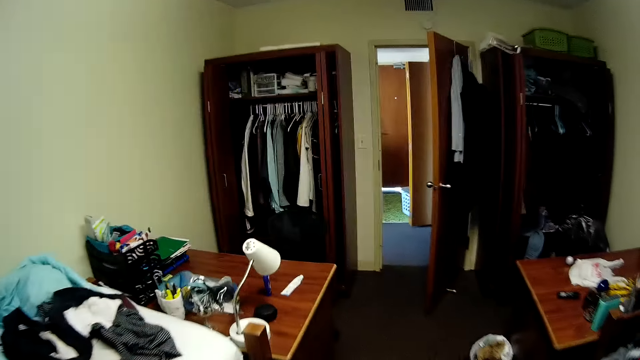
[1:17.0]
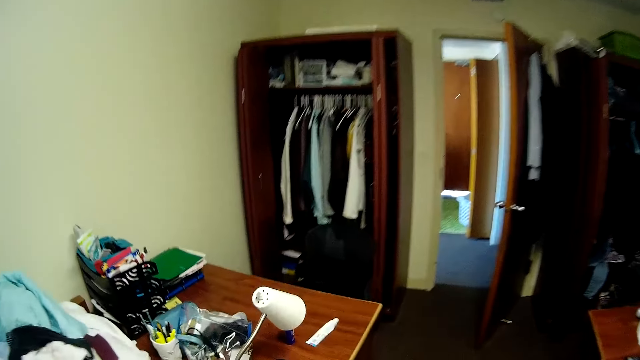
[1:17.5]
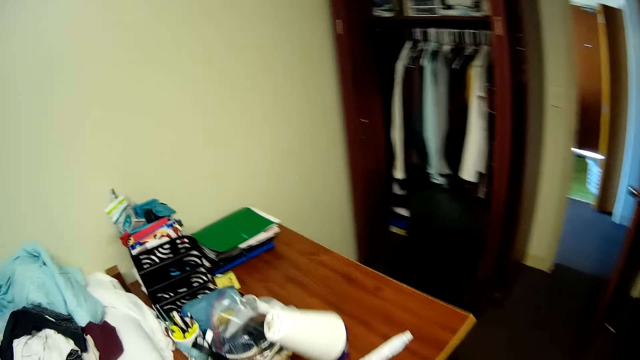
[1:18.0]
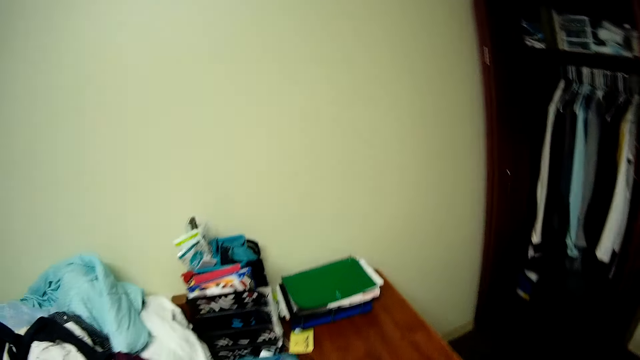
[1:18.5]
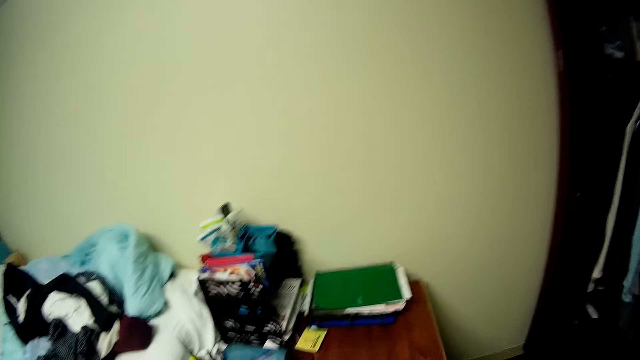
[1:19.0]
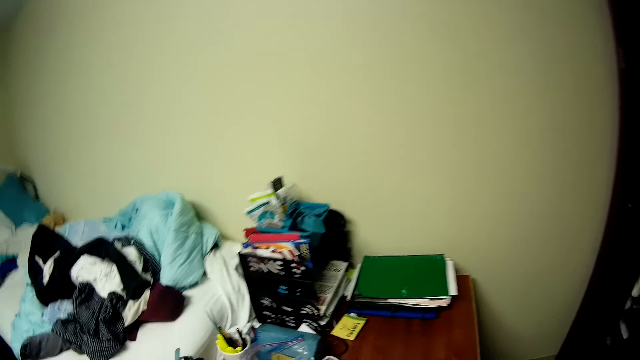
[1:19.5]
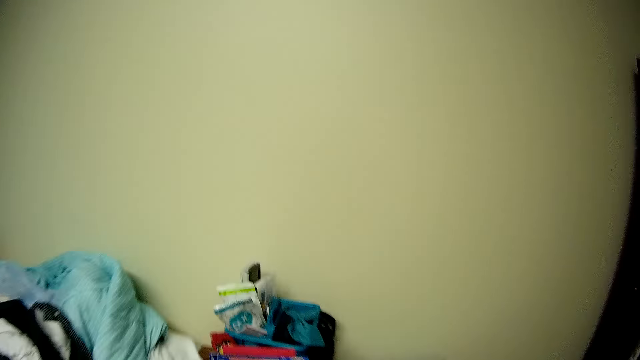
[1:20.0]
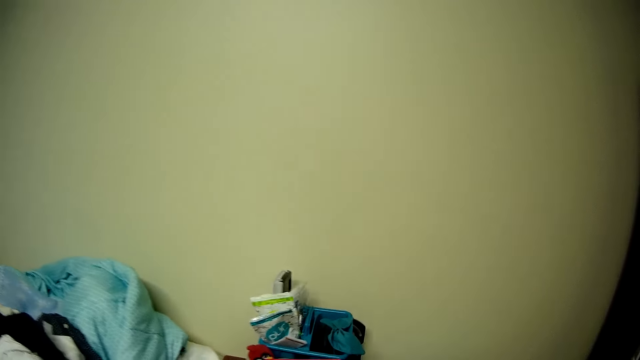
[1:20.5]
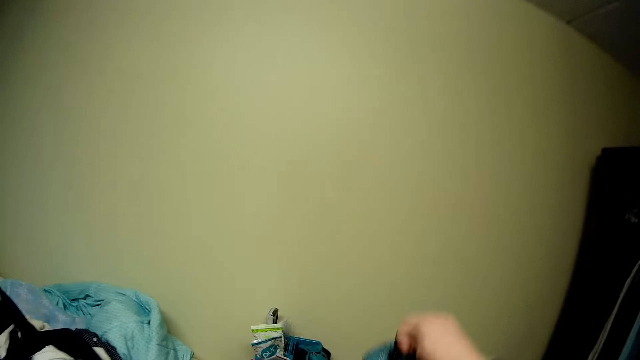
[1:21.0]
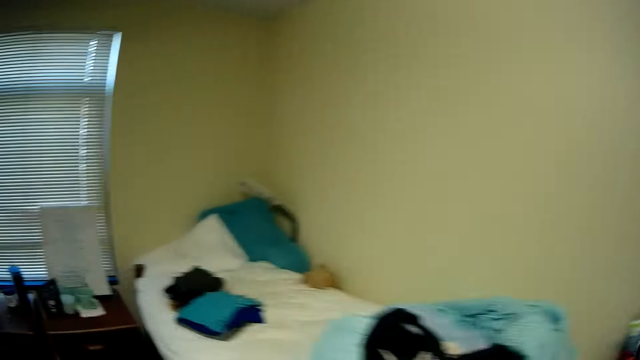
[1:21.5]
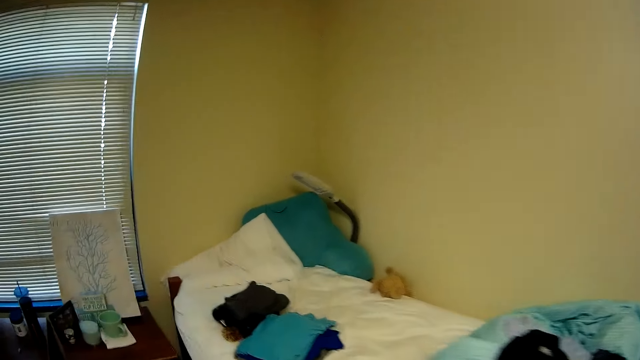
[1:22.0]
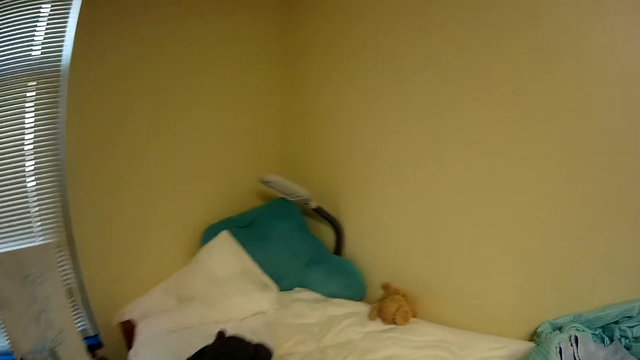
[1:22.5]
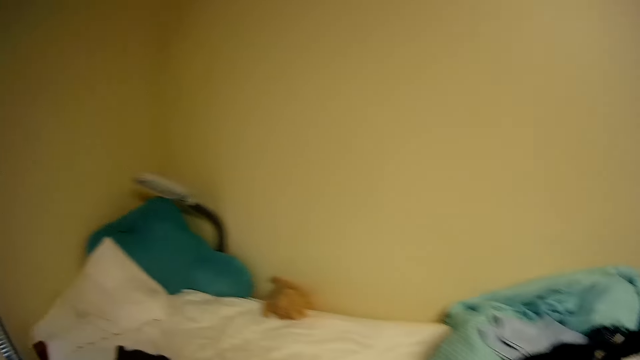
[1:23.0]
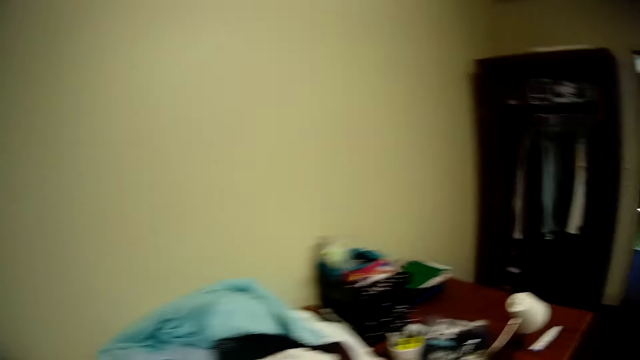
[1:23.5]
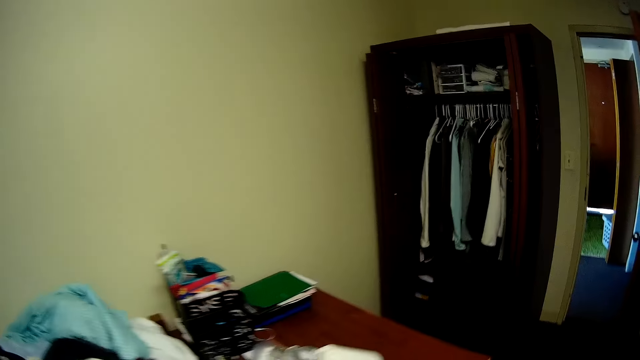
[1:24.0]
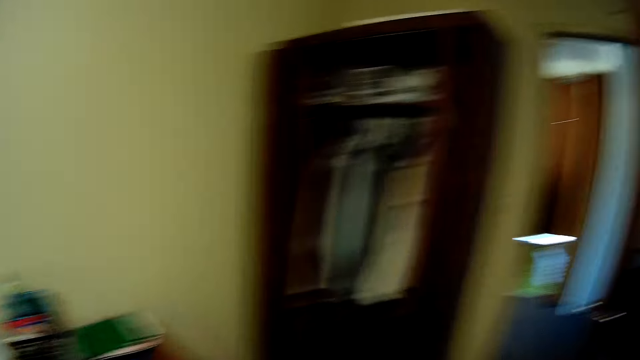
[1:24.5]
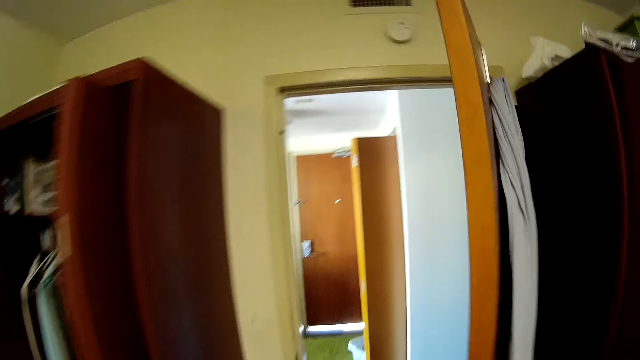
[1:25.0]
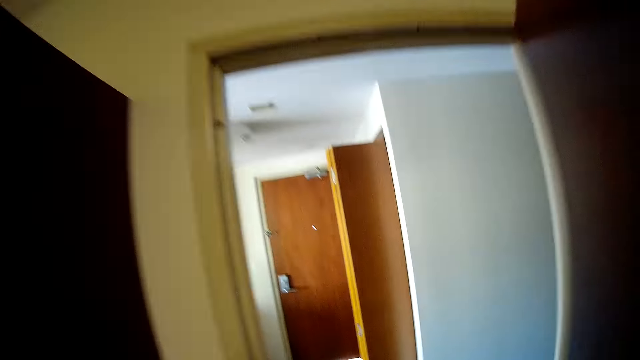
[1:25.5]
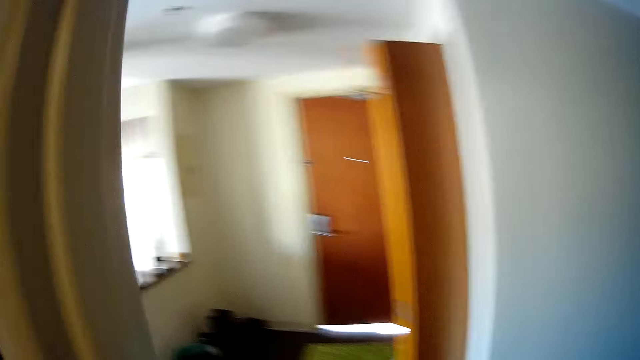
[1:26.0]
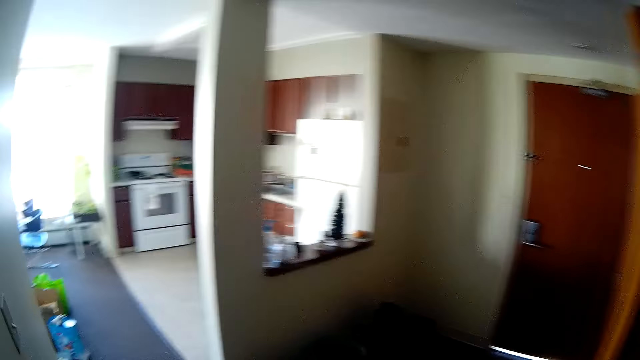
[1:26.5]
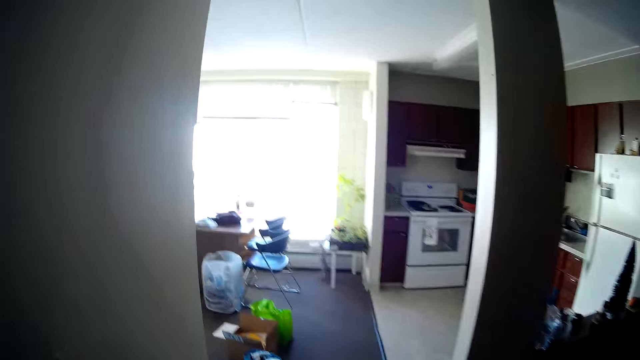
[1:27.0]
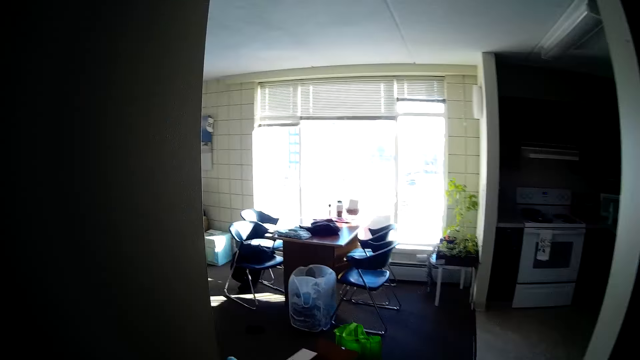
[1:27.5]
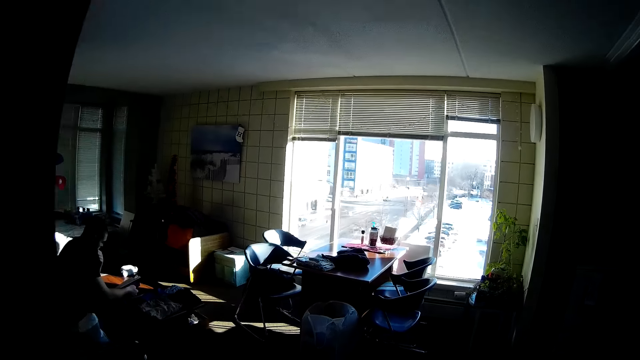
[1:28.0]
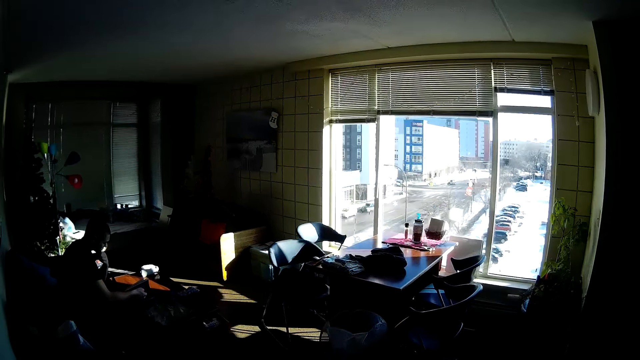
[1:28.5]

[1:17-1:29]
The camera wearer puts clothes on the bed. They are walking outside the door.

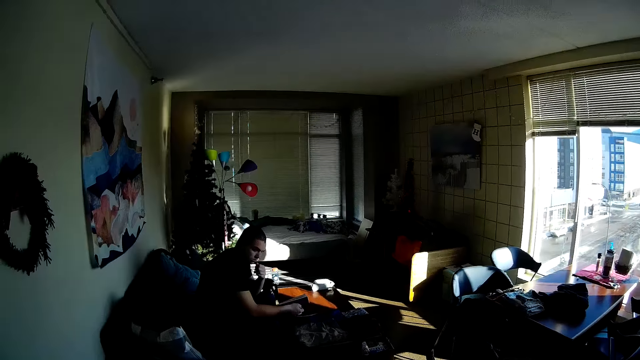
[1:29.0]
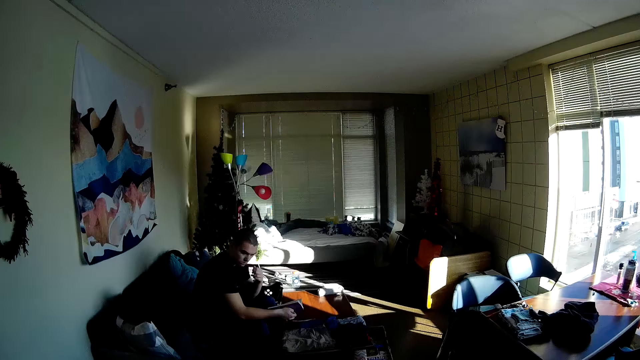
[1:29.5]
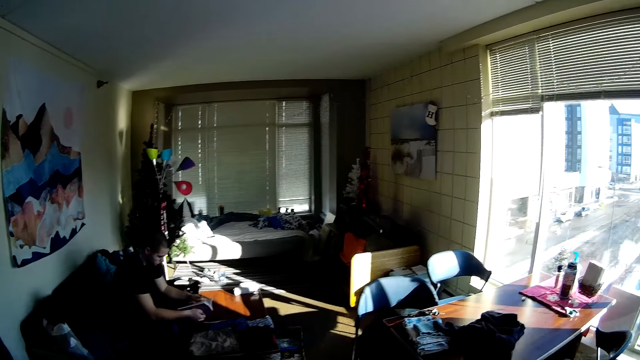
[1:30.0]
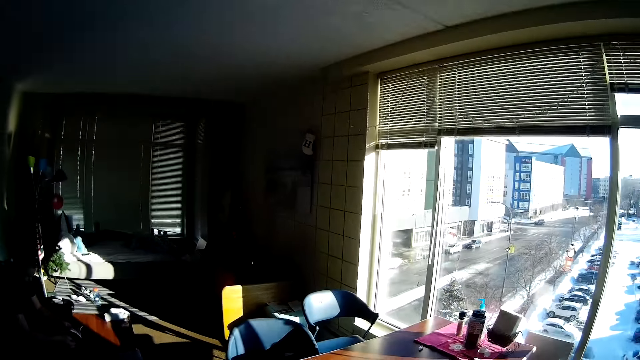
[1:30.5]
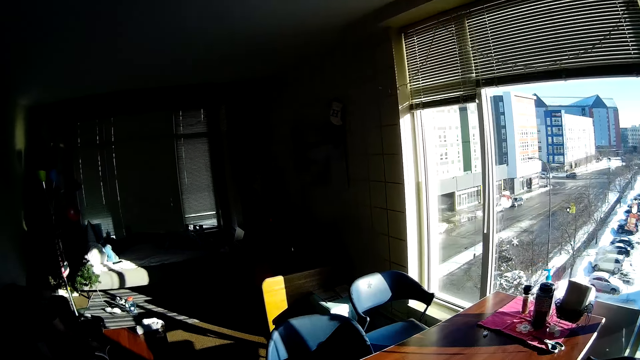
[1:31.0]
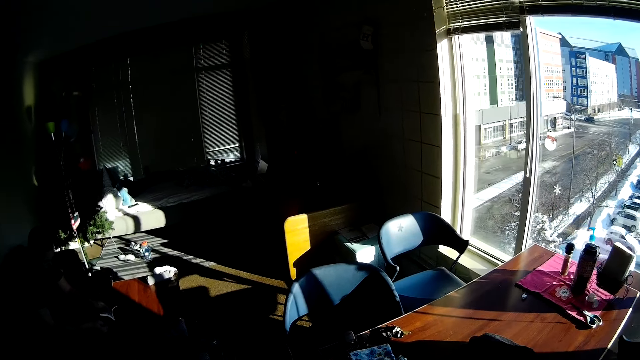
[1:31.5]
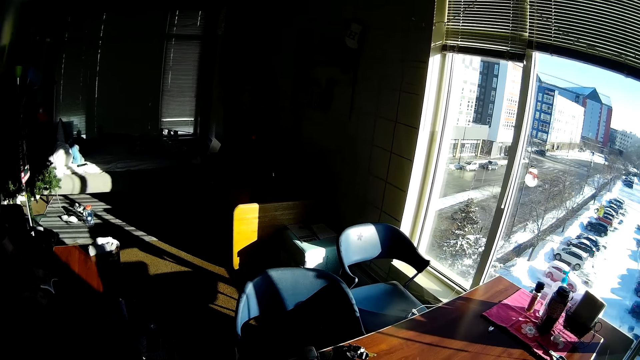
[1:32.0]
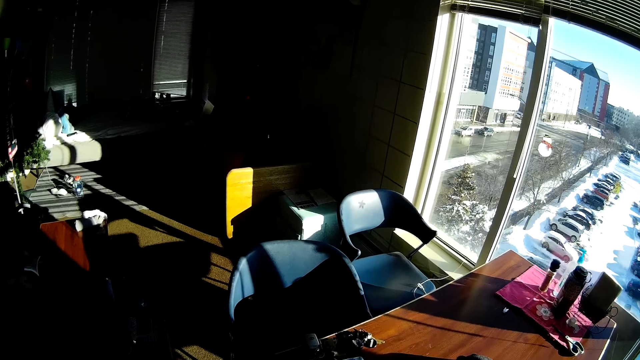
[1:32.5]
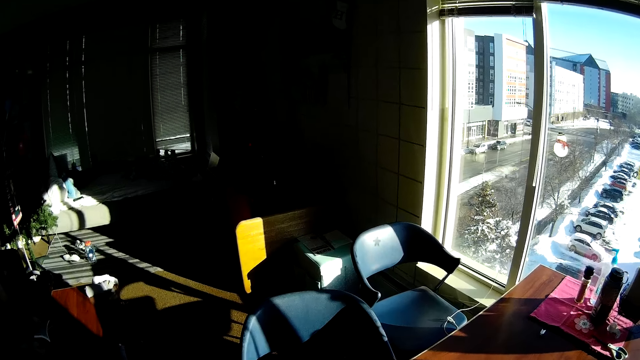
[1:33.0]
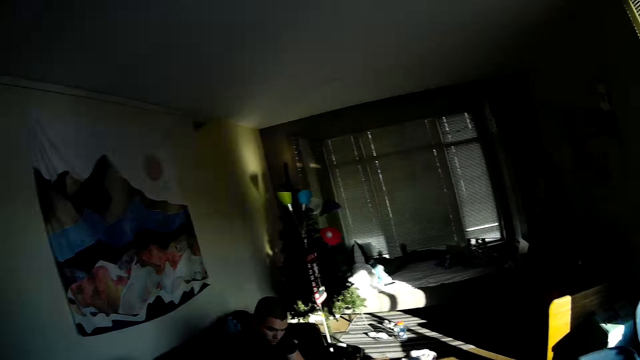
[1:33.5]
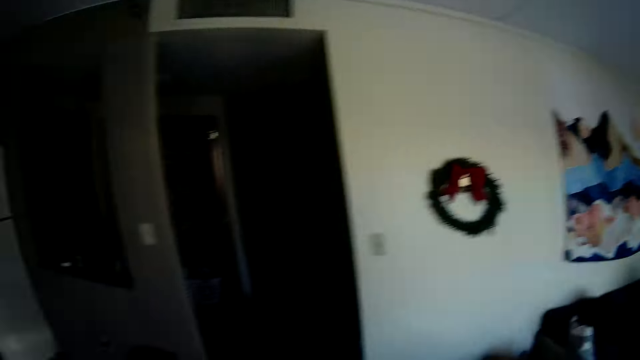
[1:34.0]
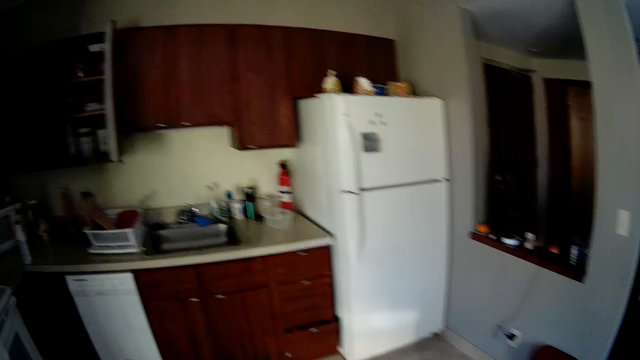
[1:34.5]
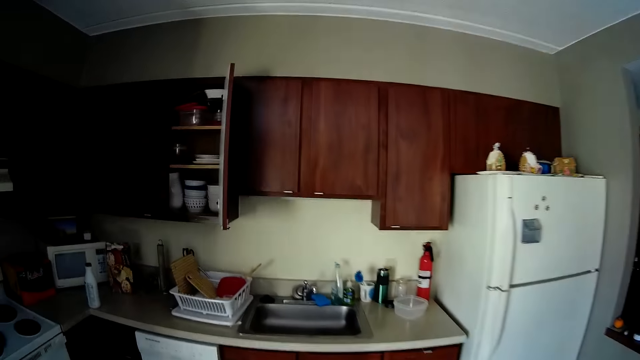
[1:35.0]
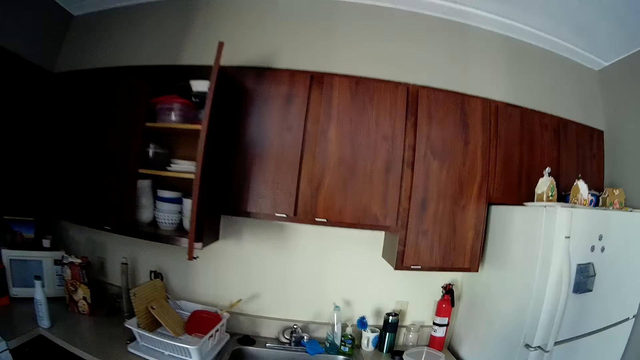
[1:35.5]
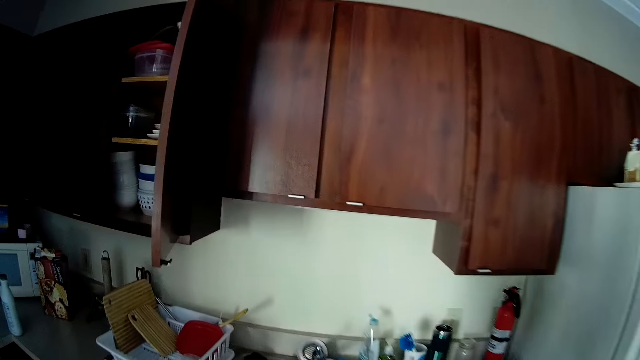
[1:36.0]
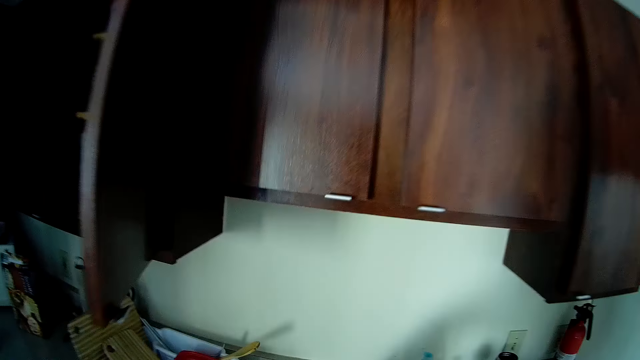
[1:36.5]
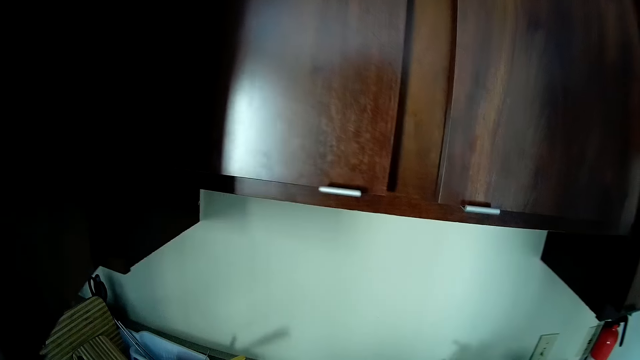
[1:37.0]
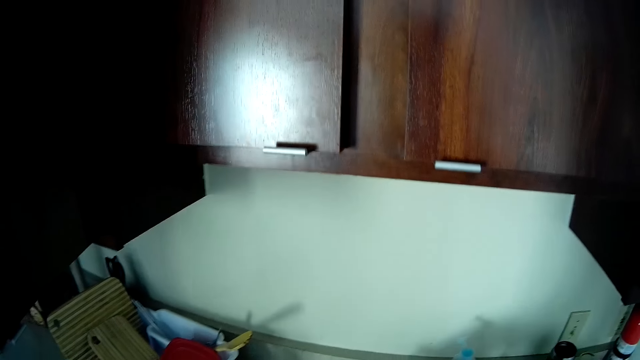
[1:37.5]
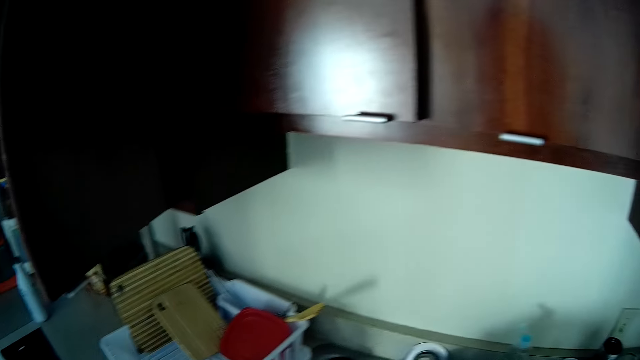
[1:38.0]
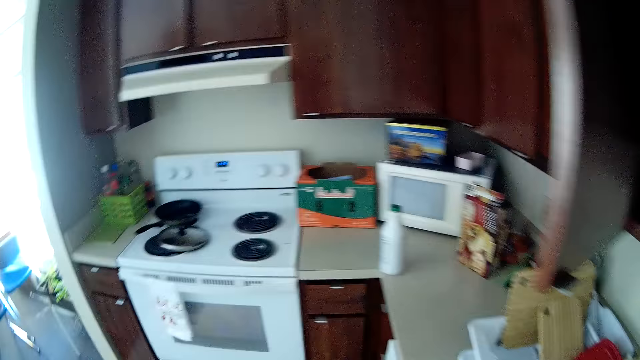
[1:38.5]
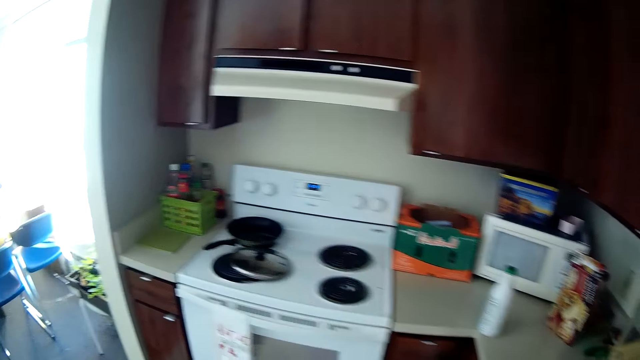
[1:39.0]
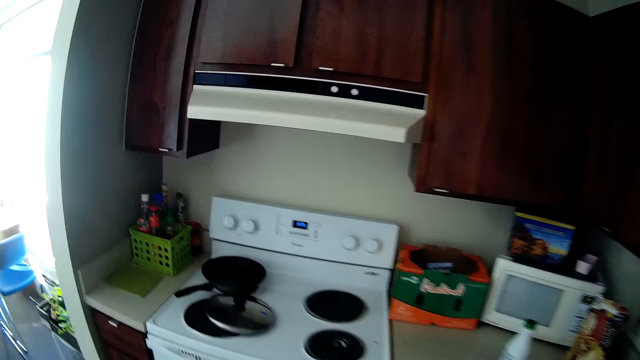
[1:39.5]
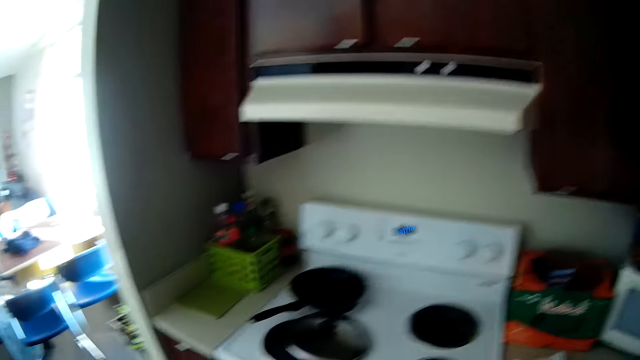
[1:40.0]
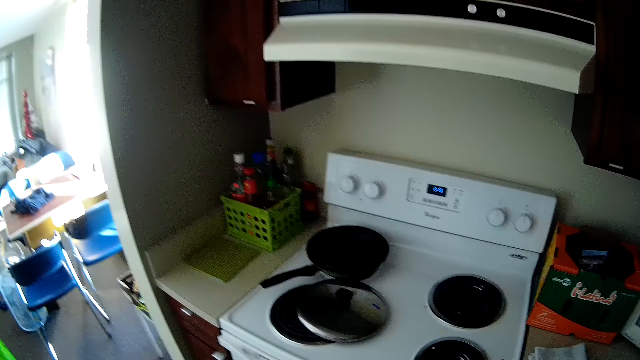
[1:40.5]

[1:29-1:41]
The camera wearer looks around. They are talking to a person. They walk around.
